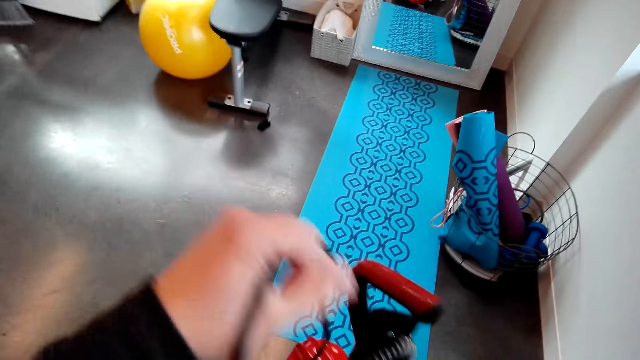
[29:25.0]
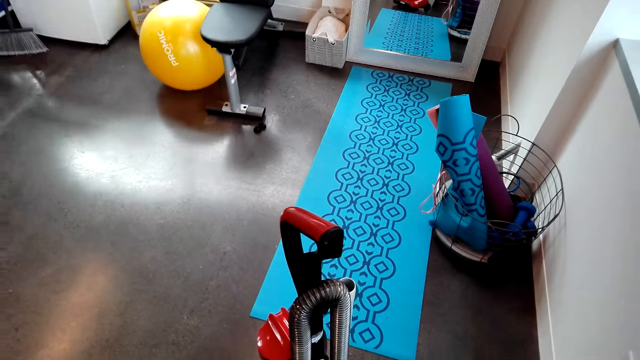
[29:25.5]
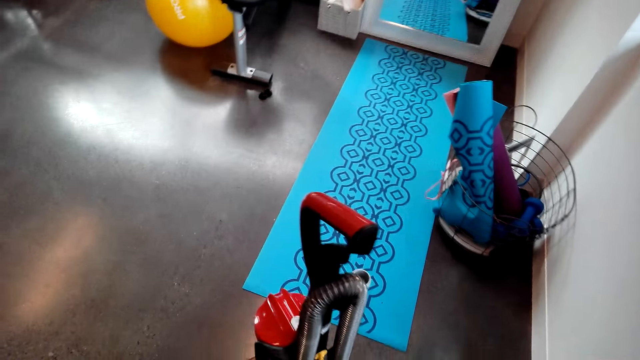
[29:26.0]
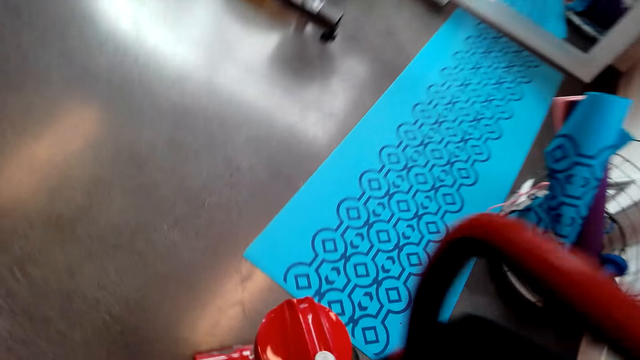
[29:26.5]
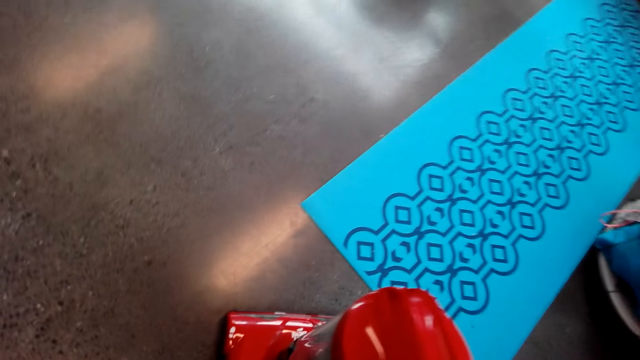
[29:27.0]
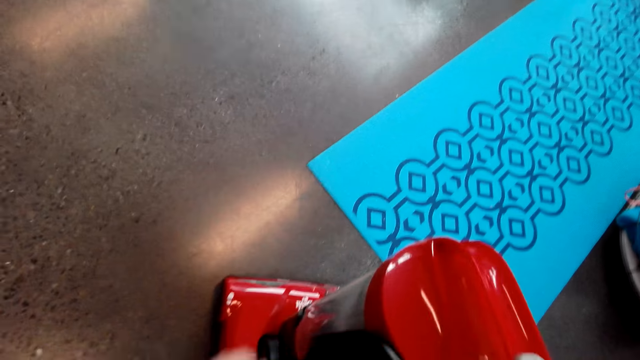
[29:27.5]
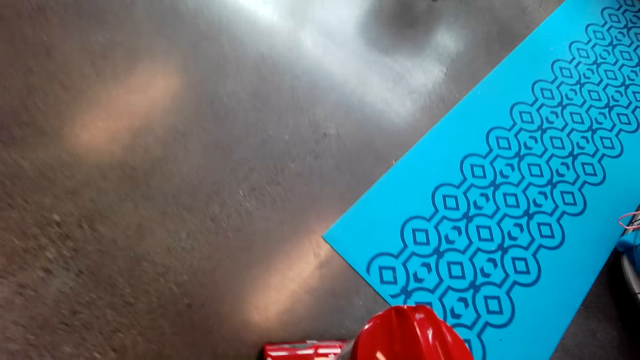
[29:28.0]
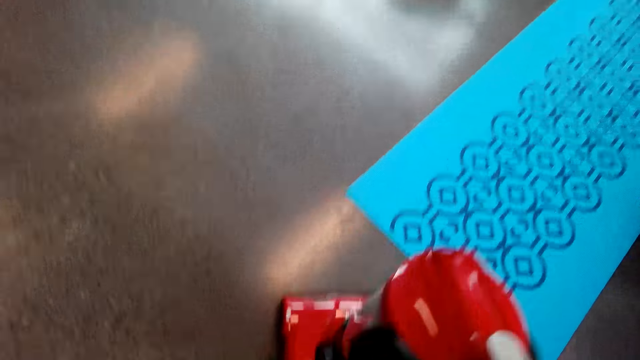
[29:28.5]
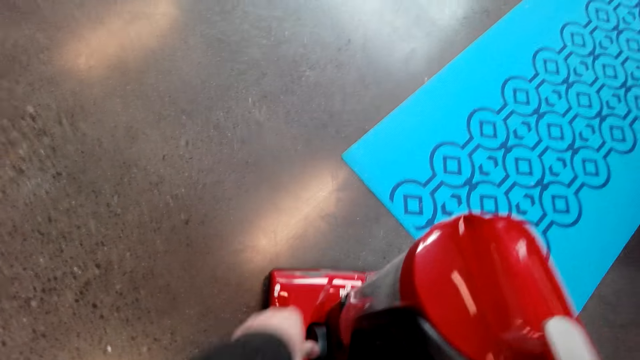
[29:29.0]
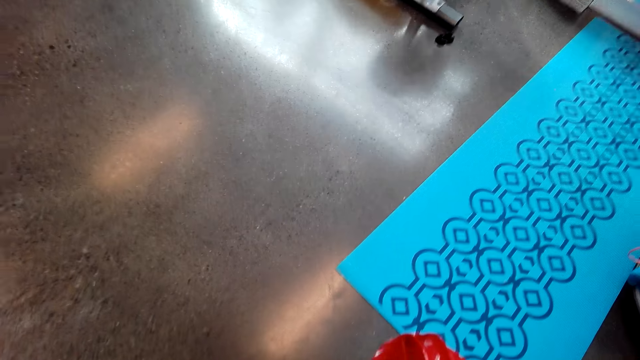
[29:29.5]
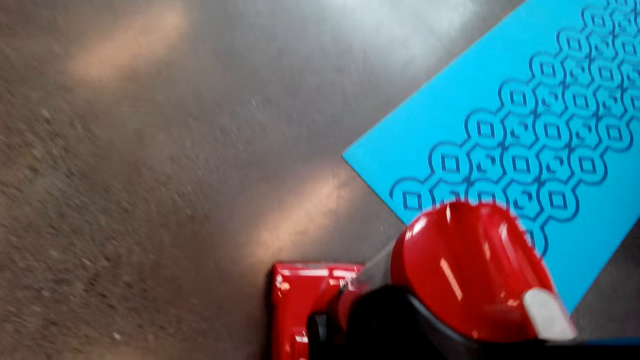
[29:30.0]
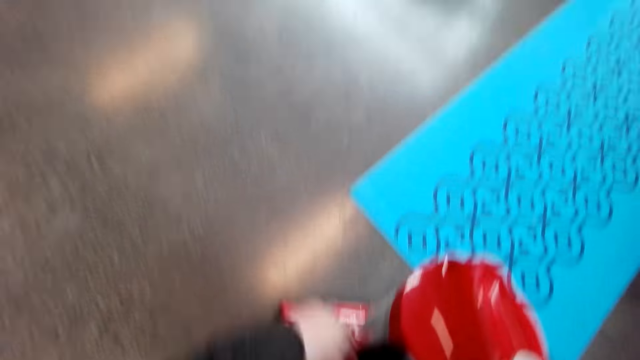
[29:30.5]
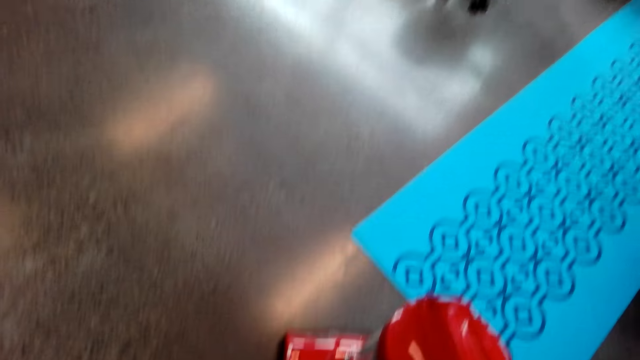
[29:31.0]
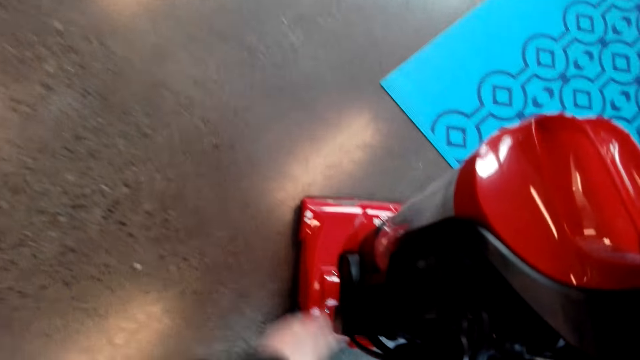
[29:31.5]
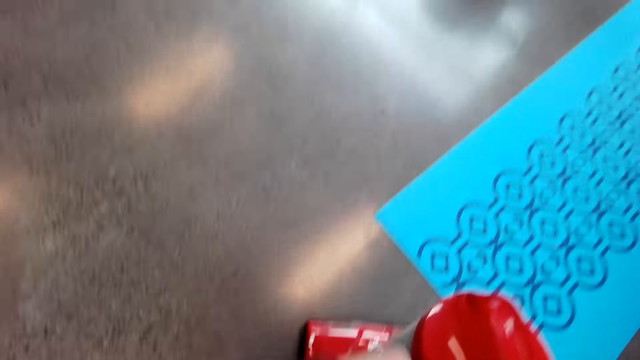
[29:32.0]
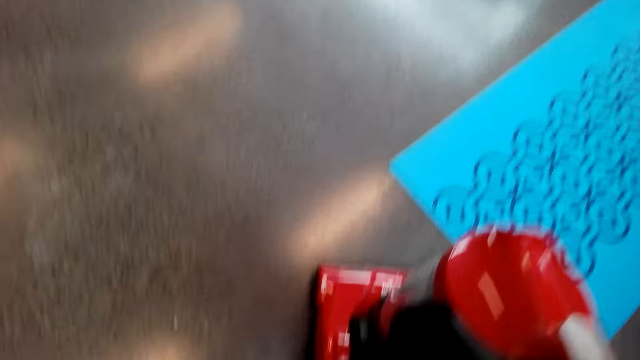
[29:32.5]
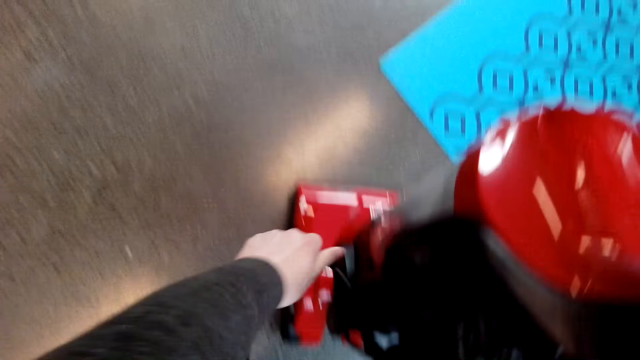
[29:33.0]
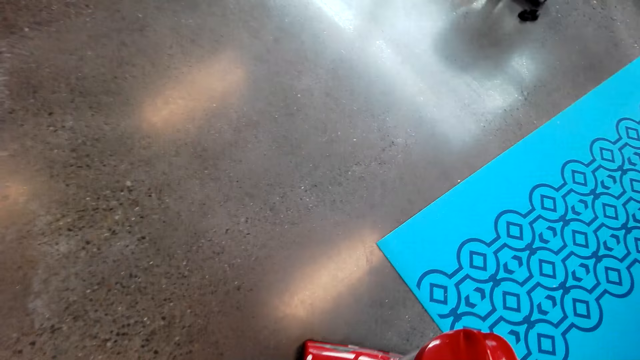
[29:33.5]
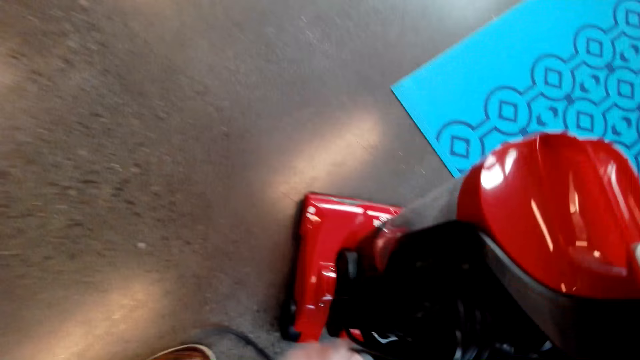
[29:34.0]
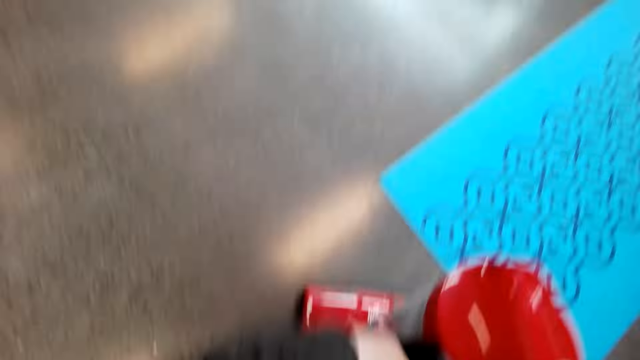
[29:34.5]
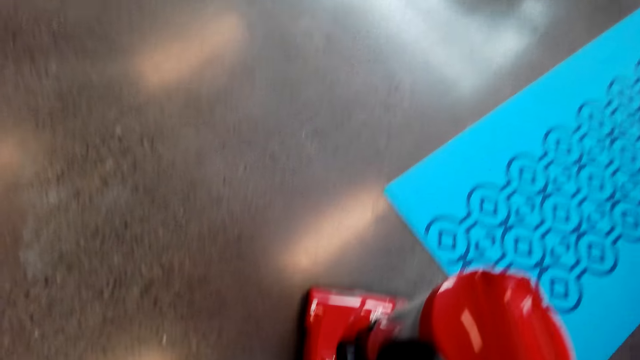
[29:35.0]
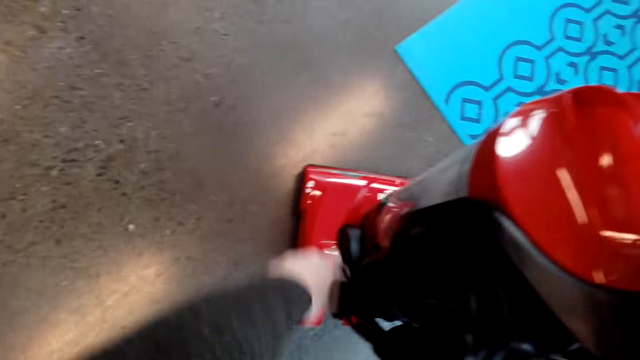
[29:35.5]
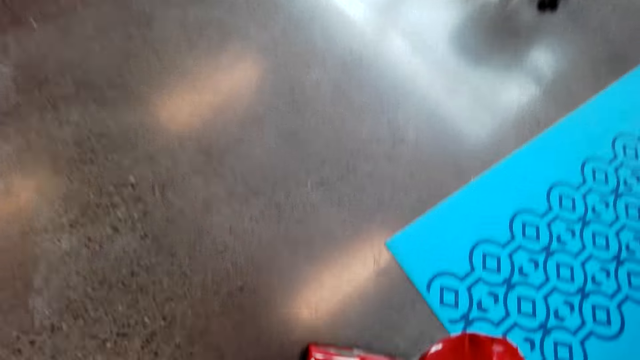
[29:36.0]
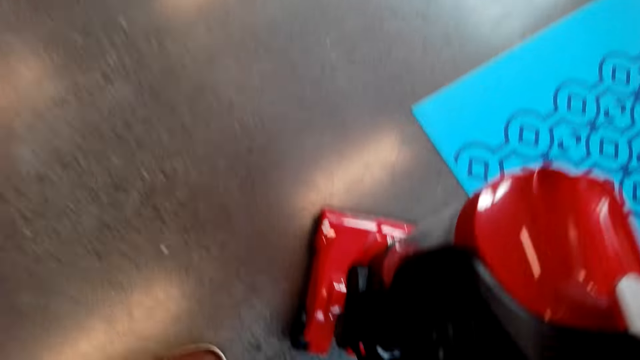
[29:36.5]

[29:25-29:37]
The camera wearer lifts up the vacuum cleaner cable. They hold the power cable. They tie the cable on the vacuum cleaner. They fold the power cable on the vacuum cleaner.

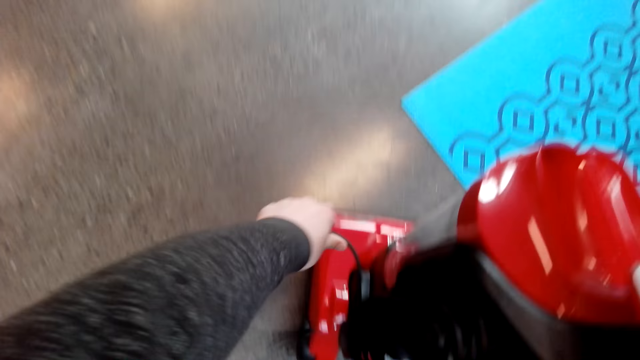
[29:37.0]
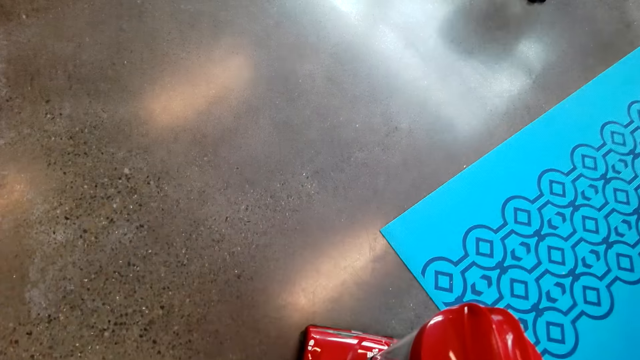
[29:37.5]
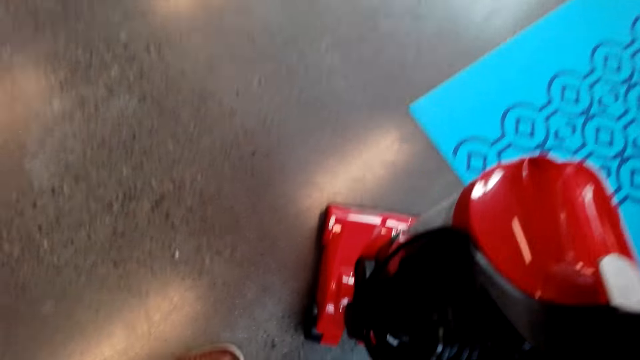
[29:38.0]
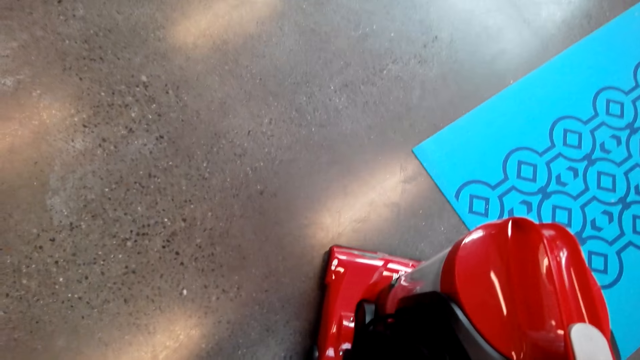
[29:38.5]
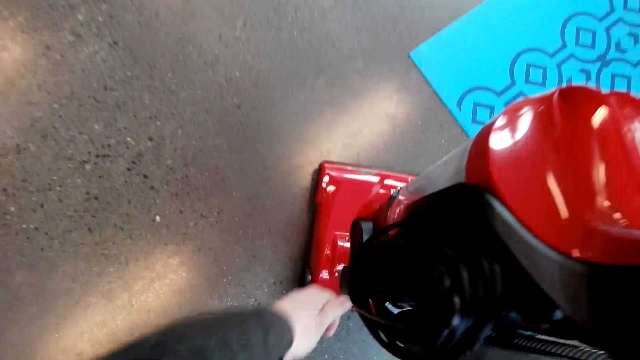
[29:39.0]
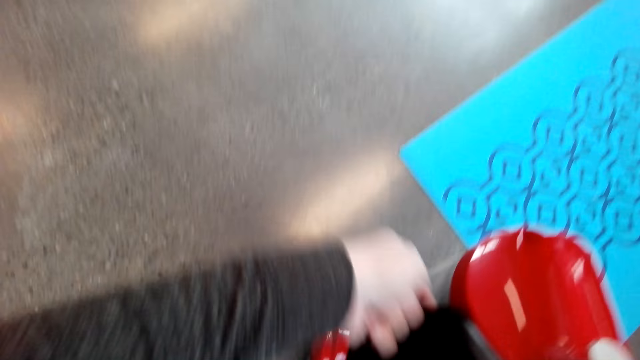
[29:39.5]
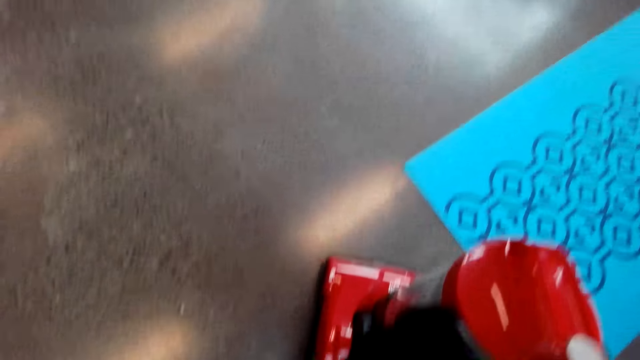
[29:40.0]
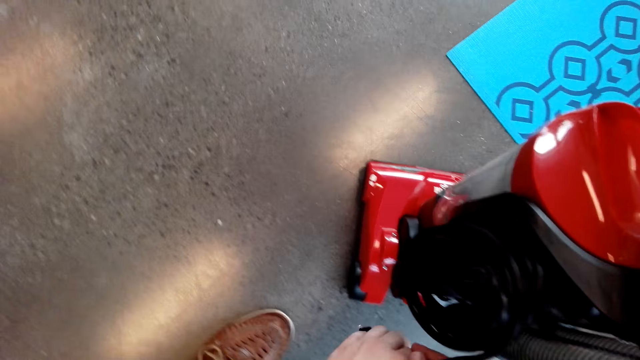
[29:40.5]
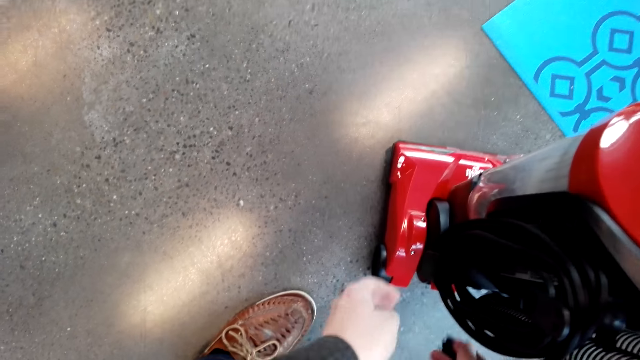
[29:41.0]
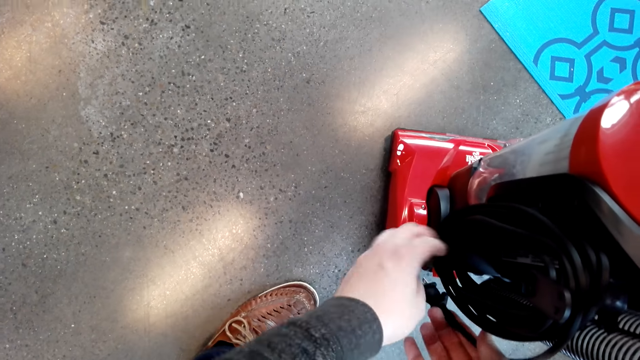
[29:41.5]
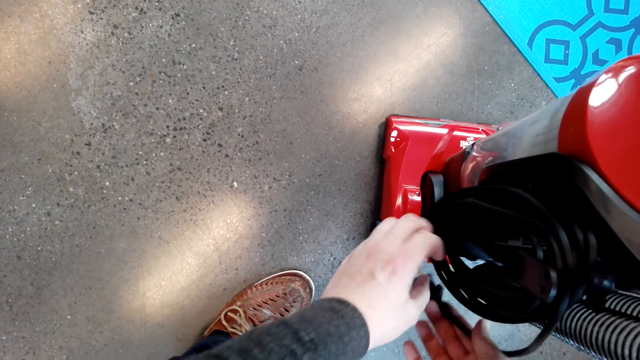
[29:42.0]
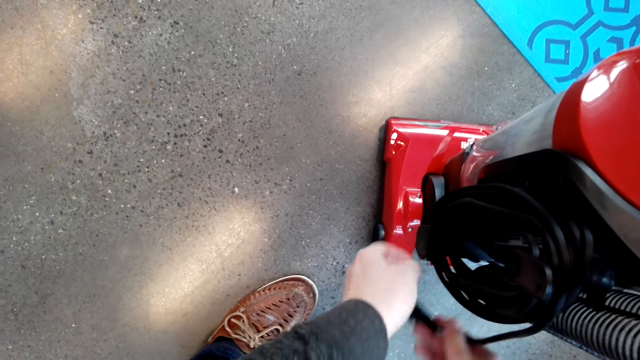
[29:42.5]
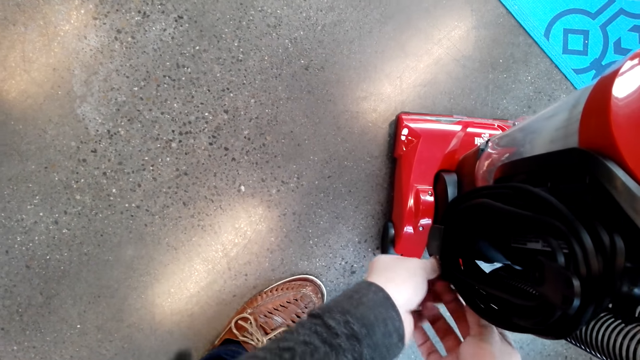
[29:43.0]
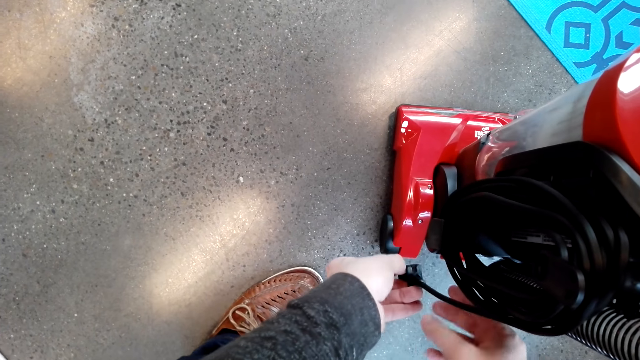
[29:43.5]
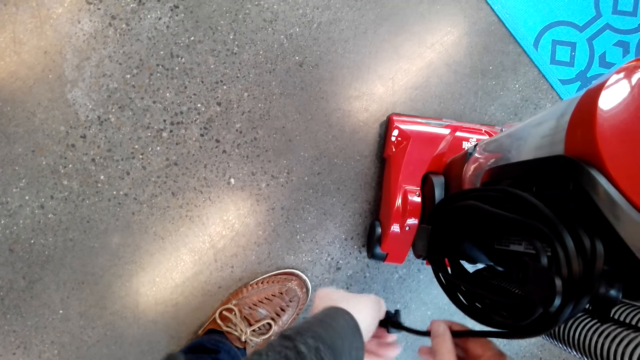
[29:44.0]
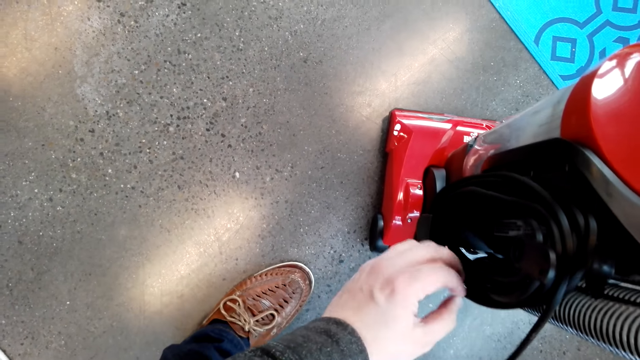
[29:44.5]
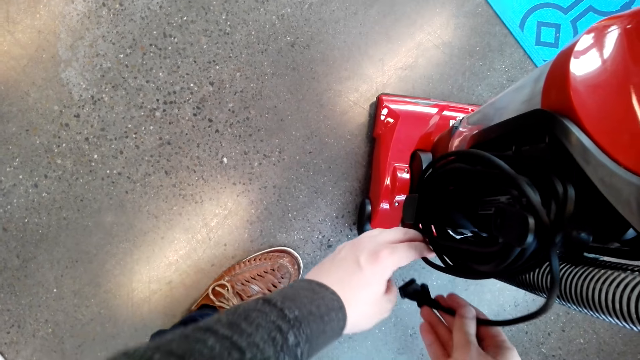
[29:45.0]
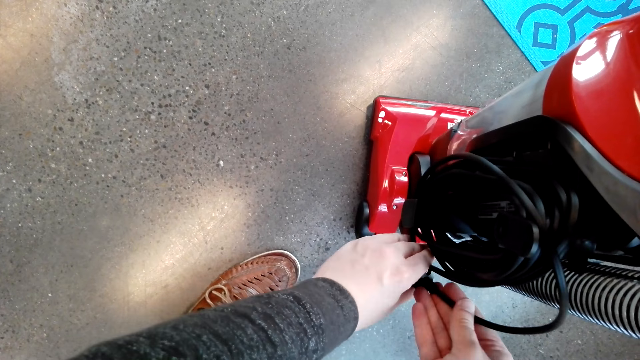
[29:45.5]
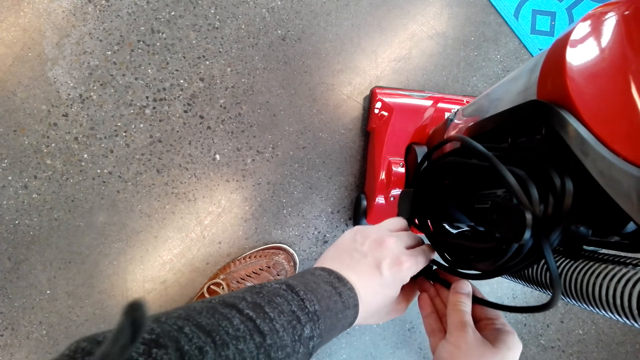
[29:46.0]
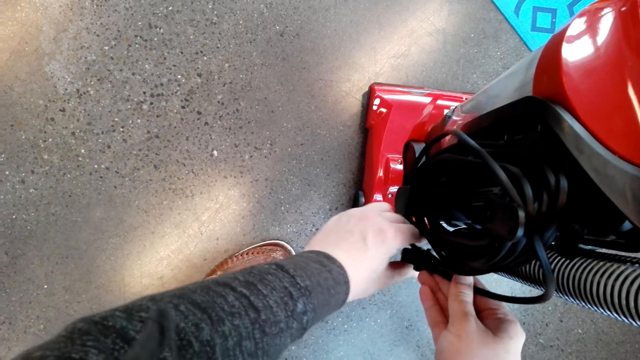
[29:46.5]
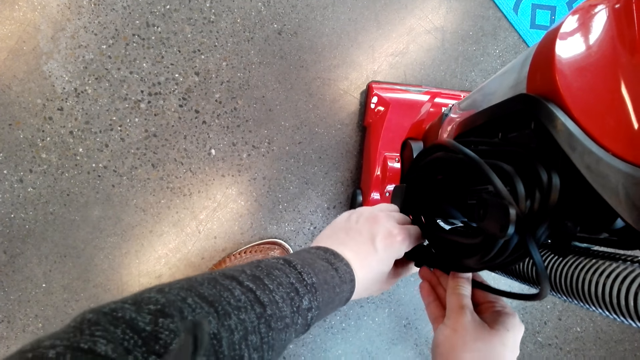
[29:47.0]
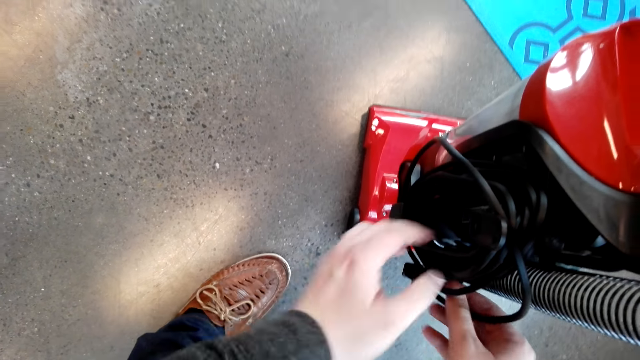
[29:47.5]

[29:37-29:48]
The camera wearer holds the fuse.
